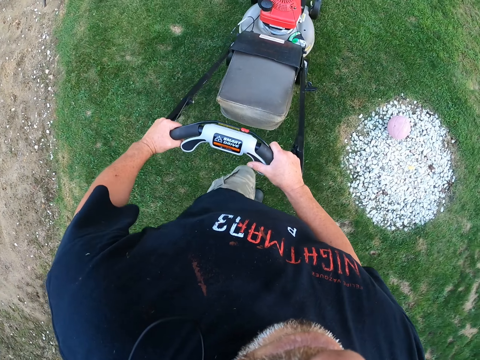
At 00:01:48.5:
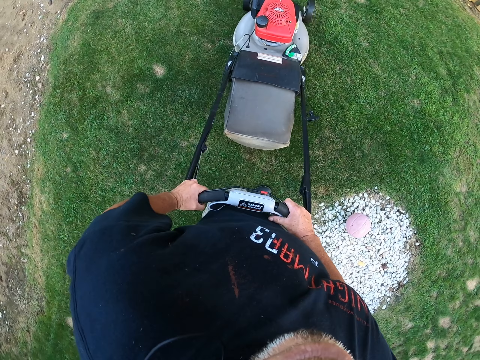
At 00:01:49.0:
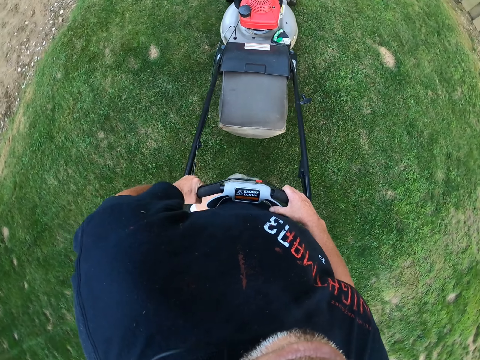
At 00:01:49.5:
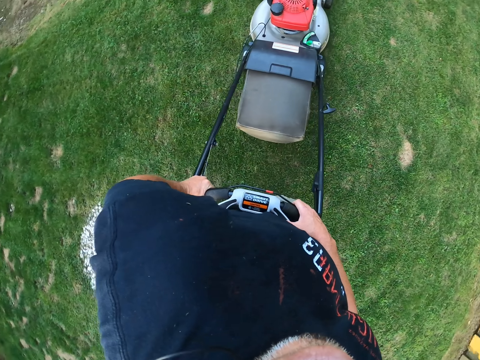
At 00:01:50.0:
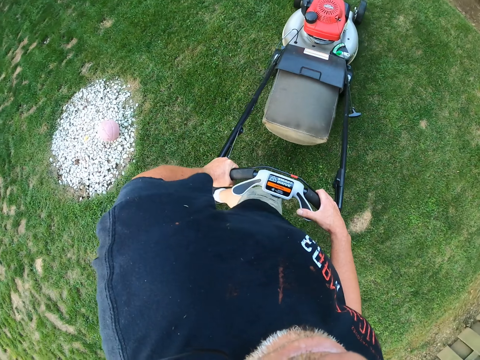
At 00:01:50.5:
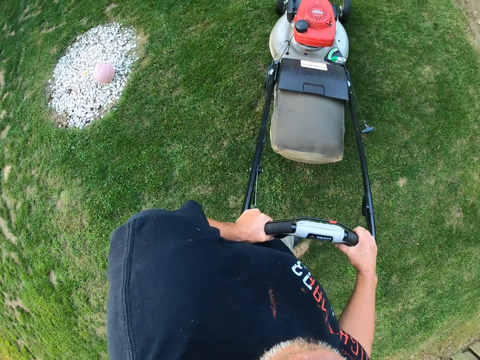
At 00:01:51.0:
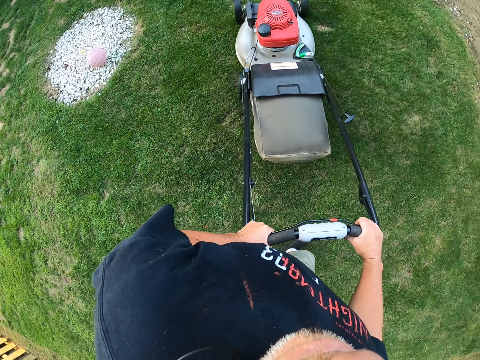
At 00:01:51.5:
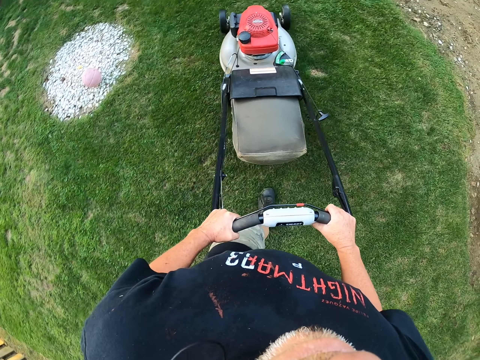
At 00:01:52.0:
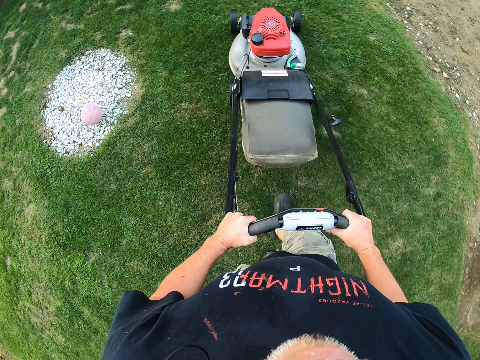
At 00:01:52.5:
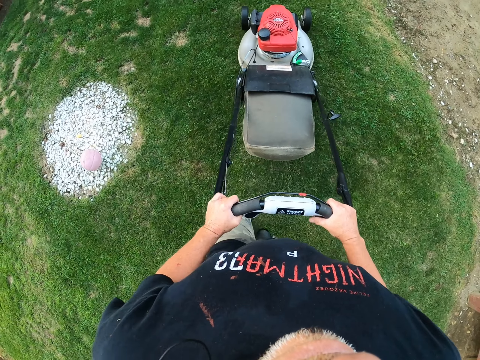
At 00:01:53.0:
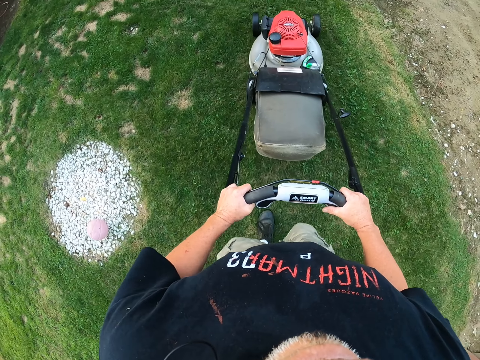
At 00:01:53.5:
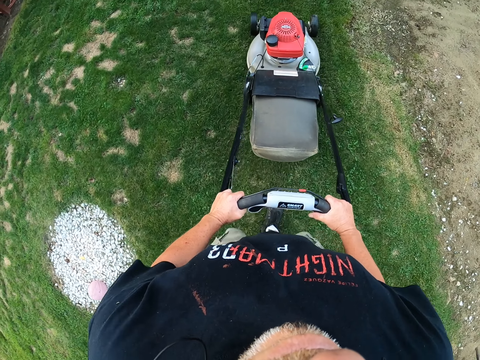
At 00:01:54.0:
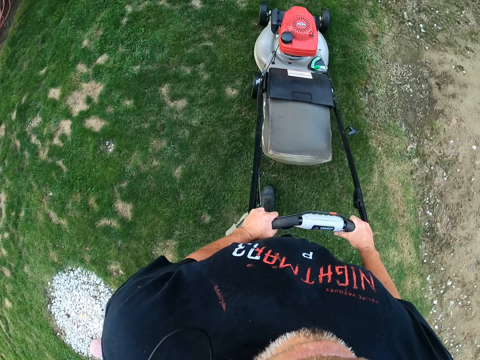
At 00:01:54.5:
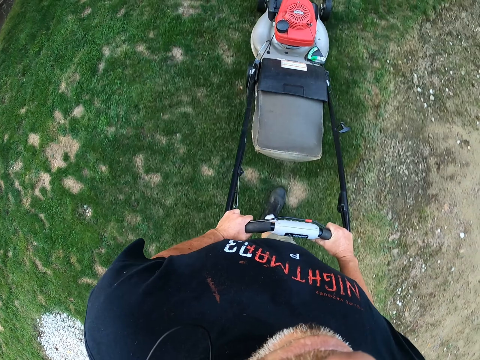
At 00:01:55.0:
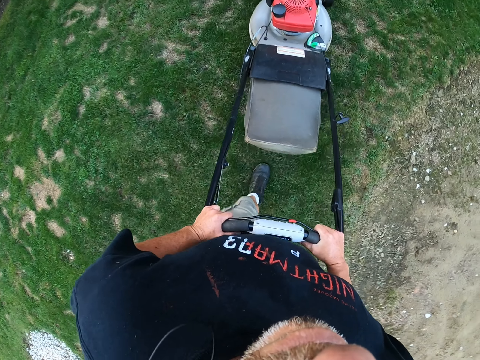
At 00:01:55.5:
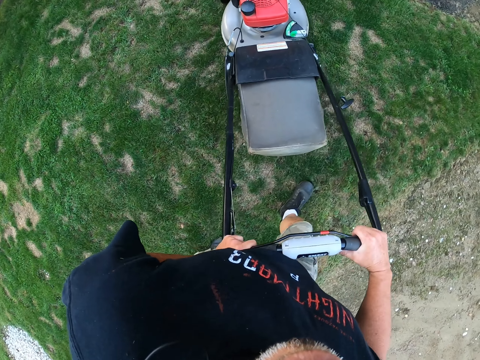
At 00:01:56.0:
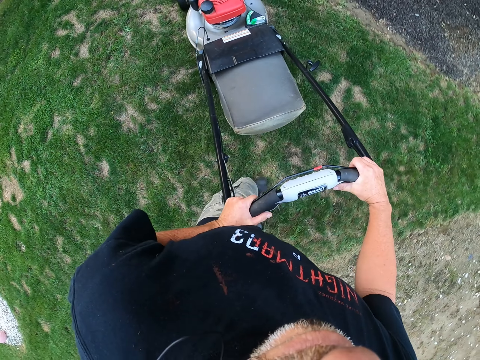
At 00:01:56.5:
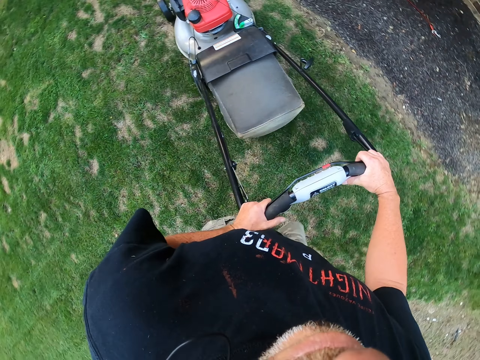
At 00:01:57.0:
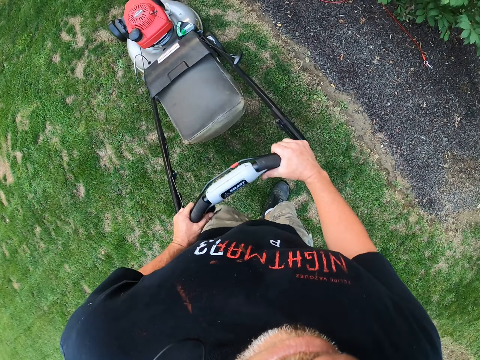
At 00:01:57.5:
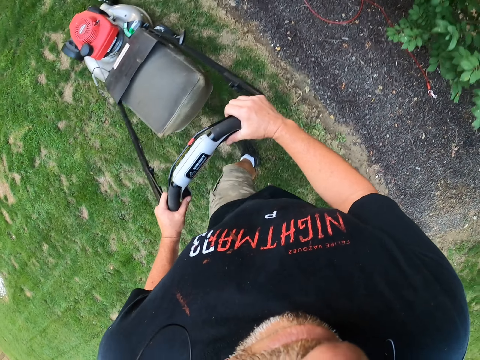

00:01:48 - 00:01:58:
The camera wearer turns a lawn mower.

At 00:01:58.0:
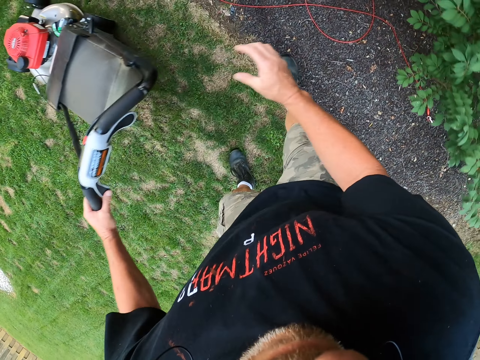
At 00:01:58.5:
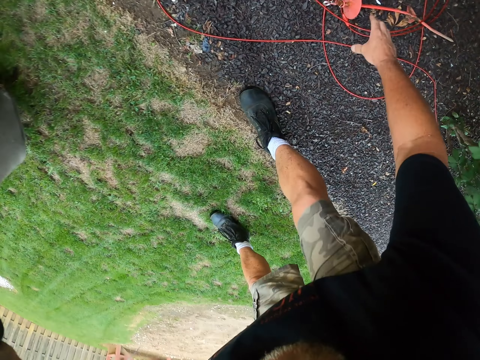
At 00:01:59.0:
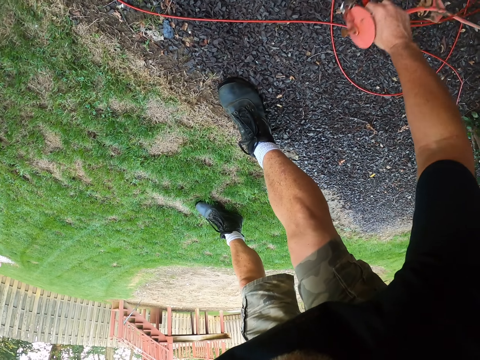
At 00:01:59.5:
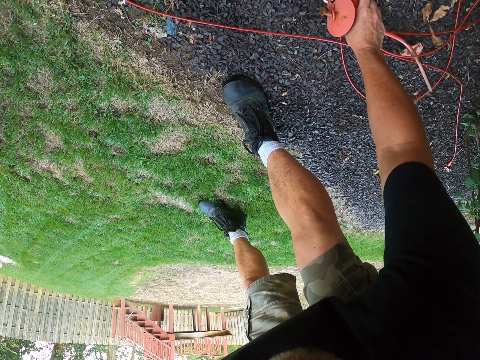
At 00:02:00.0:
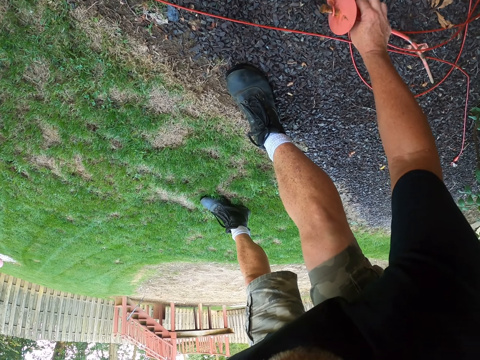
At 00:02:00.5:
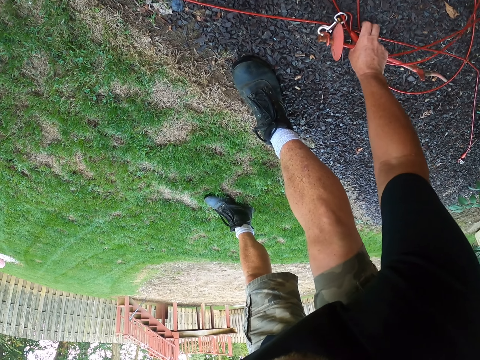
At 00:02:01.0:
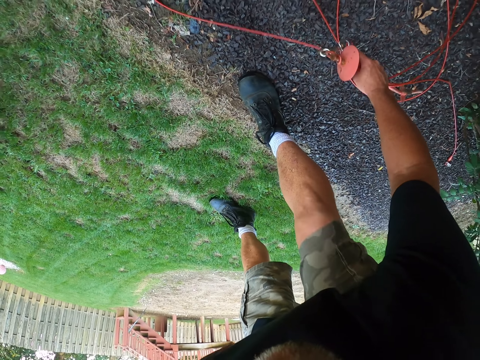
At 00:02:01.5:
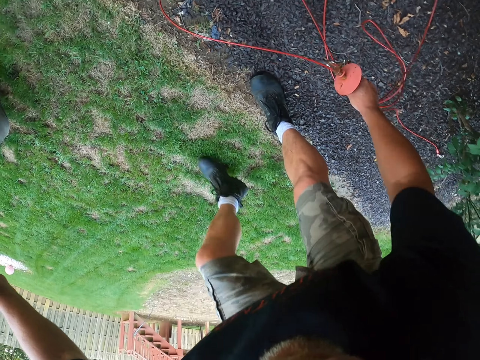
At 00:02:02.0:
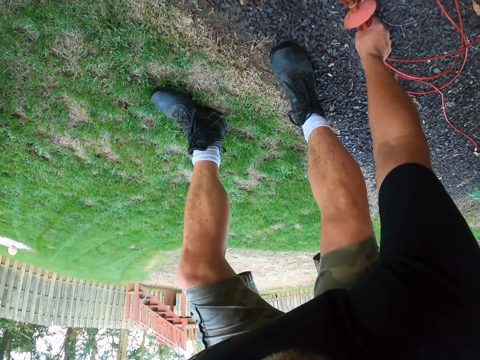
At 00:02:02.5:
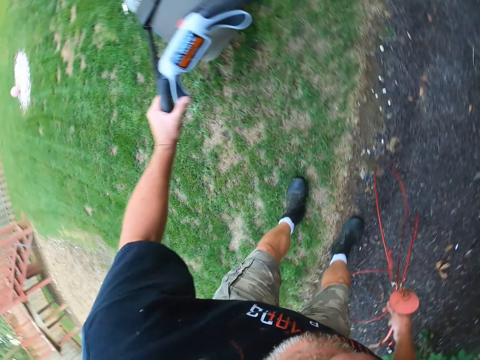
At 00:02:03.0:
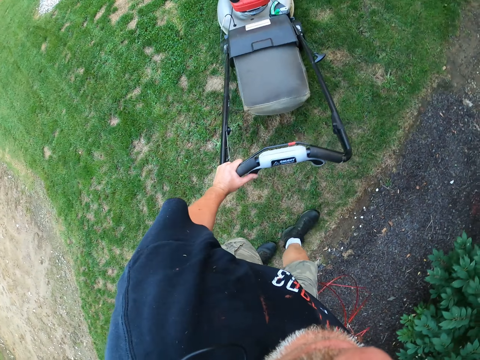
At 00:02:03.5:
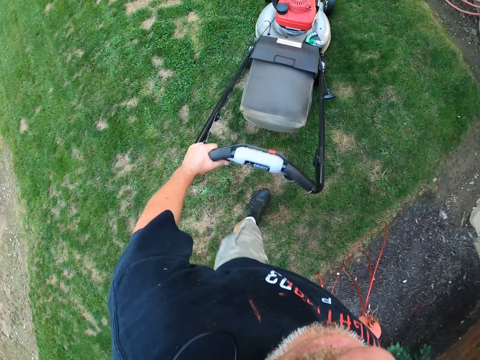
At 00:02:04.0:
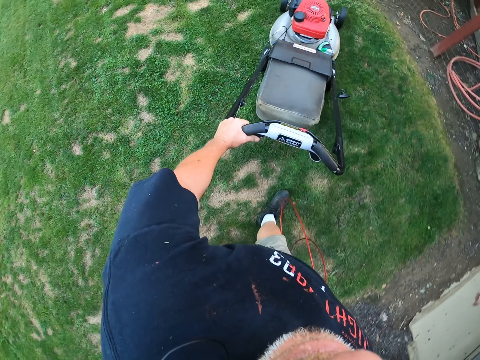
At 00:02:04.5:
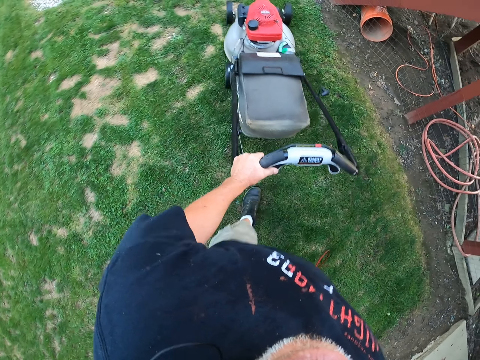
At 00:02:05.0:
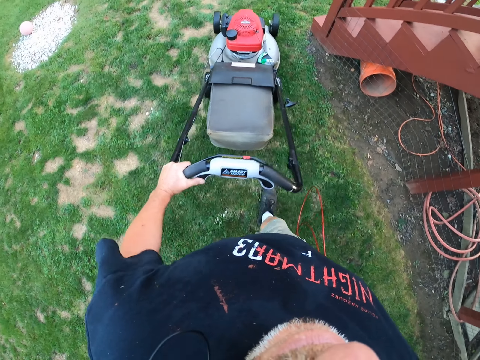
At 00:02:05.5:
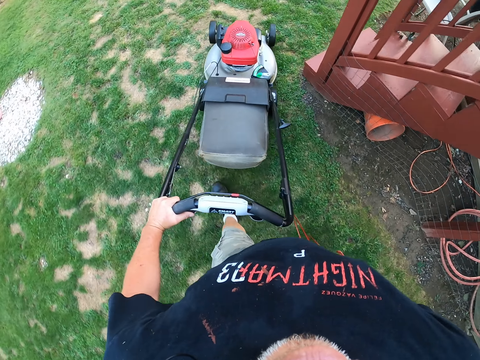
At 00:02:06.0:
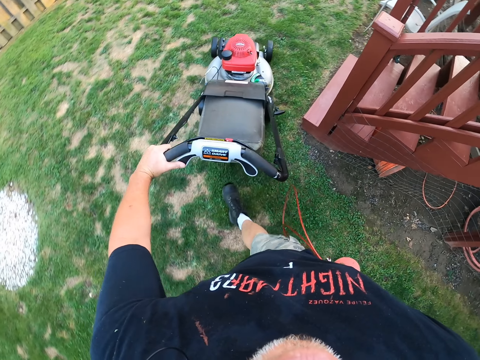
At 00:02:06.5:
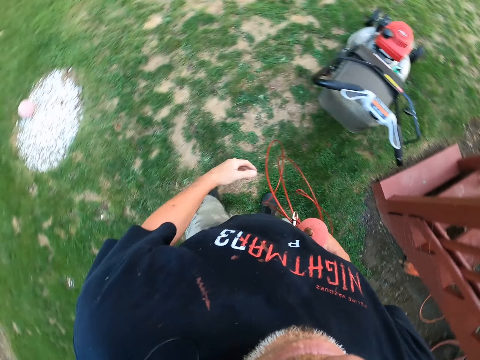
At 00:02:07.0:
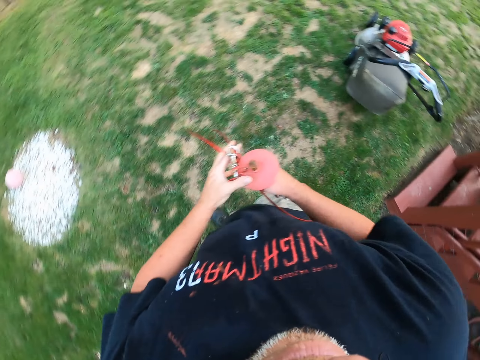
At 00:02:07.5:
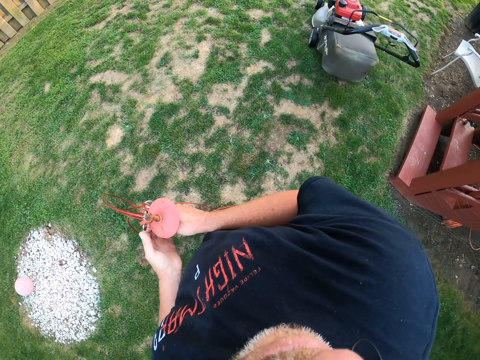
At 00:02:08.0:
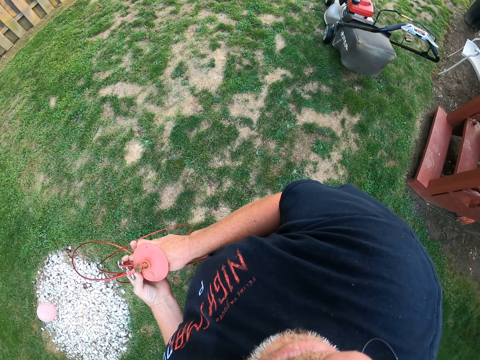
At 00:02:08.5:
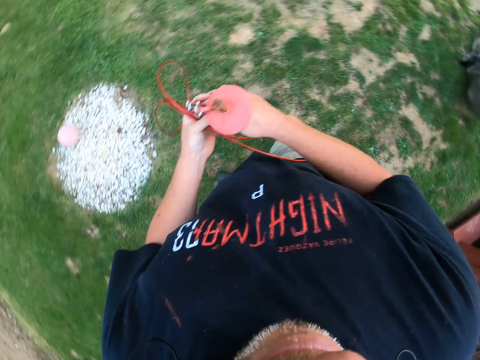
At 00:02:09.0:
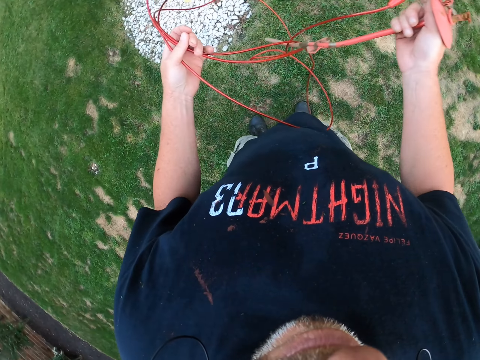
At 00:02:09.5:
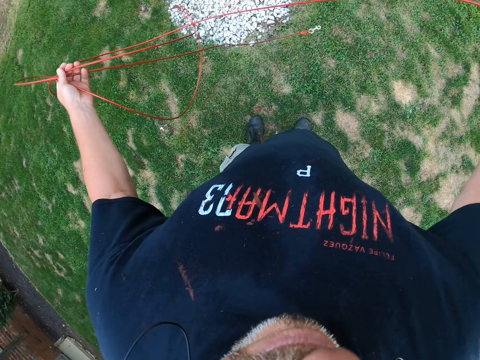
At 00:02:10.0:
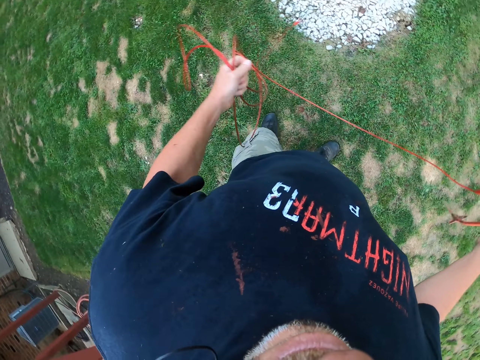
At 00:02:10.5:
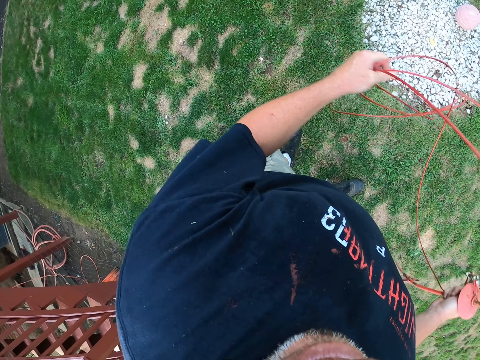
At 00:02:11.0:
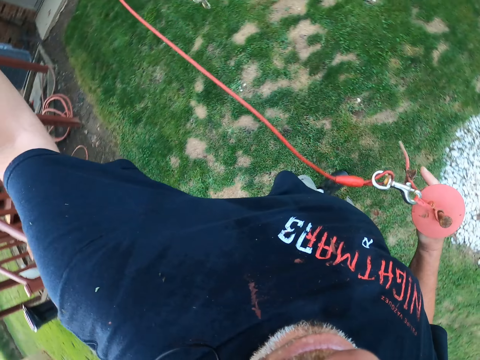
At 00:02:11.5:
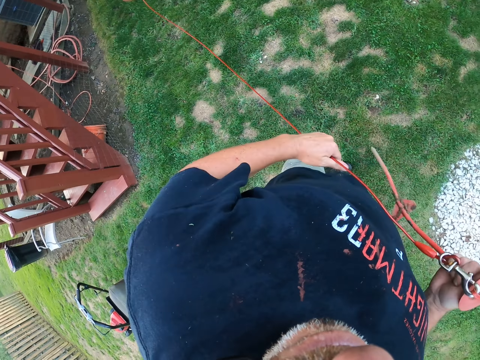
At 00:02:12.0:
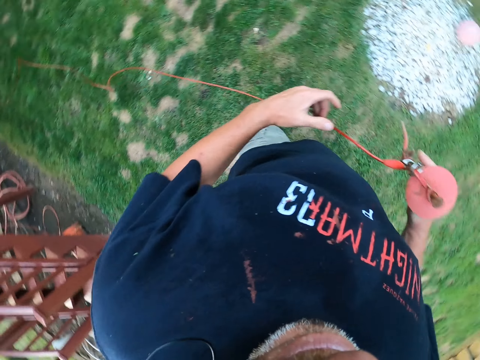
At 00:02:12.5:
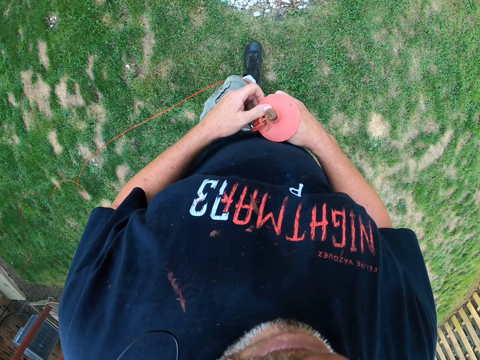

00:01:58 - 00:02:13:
The camera wearer picks up a wire on the ground. They push a lawn mower, cut grass, and withhold the lawn mower. They straighten the wire.

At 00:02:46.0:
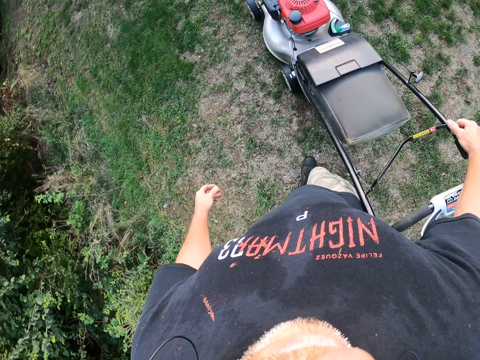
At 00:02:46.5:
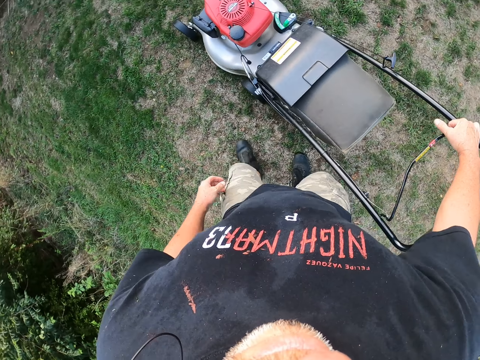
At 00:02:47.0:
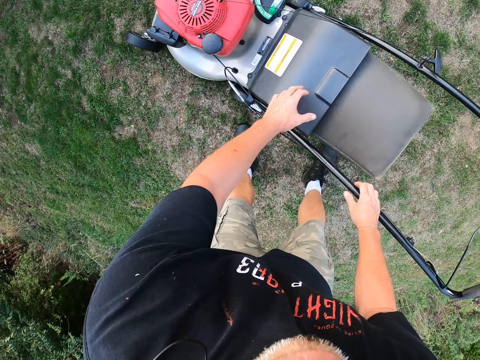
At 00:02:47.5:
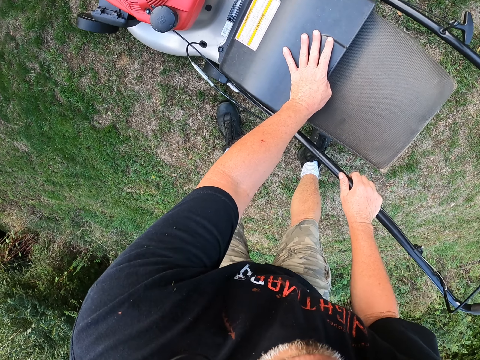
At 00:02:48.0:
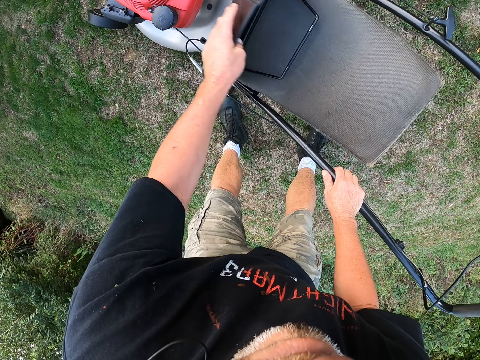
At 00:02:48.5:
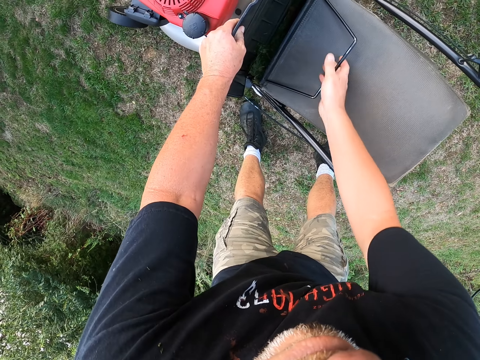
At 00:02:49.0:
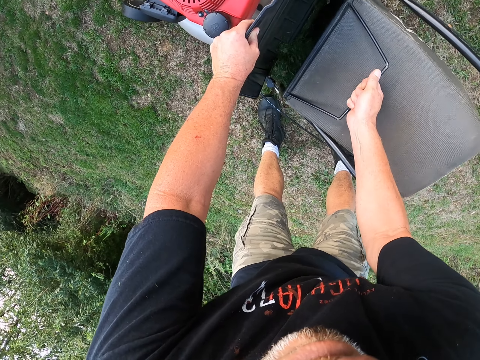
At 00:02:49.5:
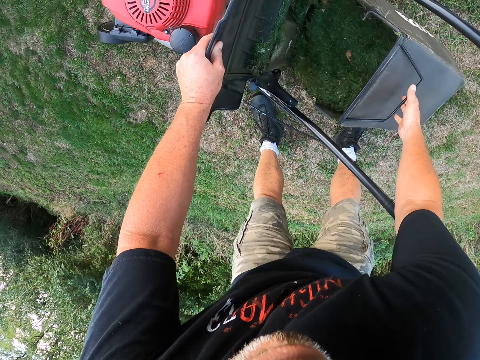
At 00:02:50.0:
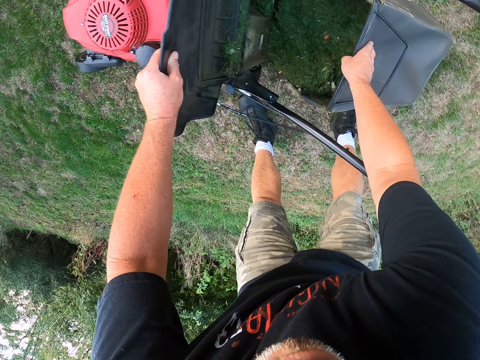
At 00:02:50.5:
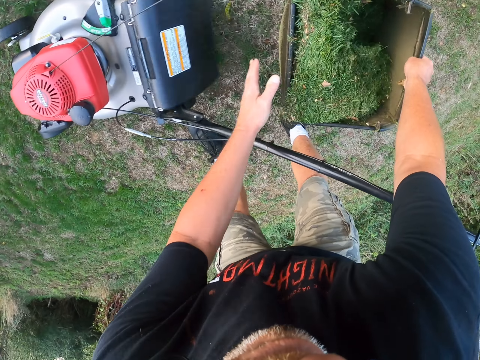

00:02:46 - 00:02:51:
The camera wearer removes a grass container on a lawn mower. They open the lawn mower grass storage.
